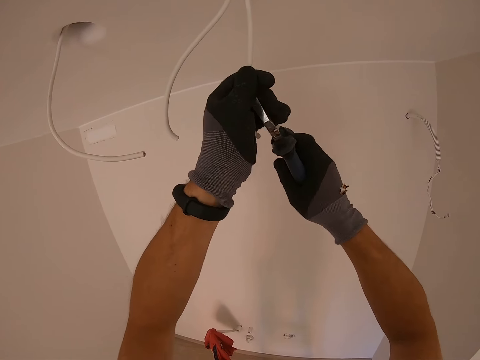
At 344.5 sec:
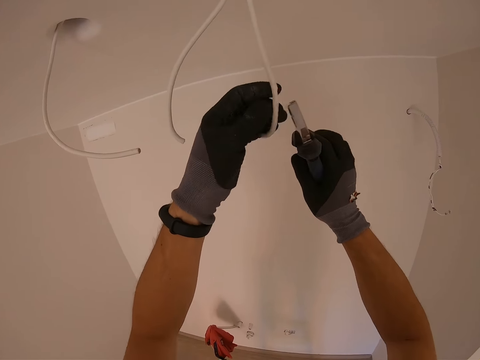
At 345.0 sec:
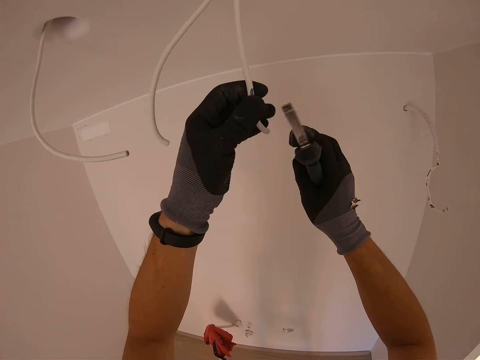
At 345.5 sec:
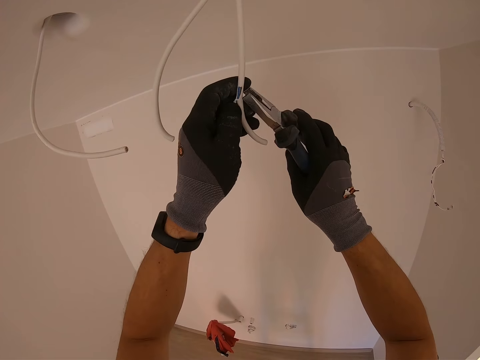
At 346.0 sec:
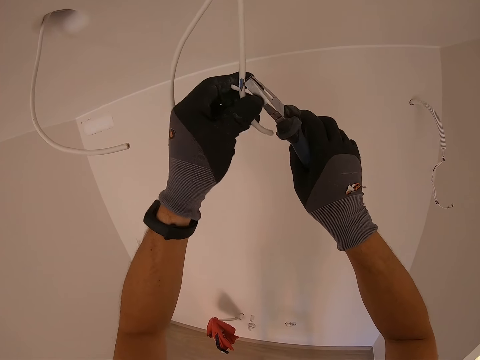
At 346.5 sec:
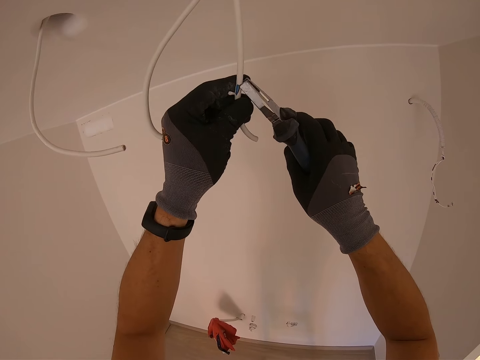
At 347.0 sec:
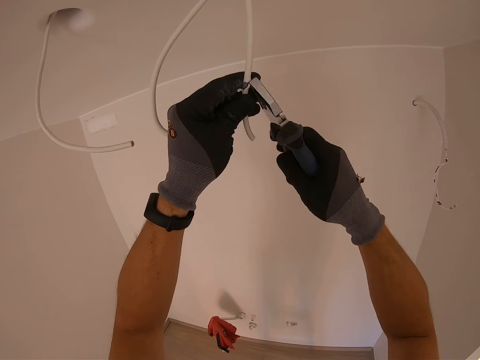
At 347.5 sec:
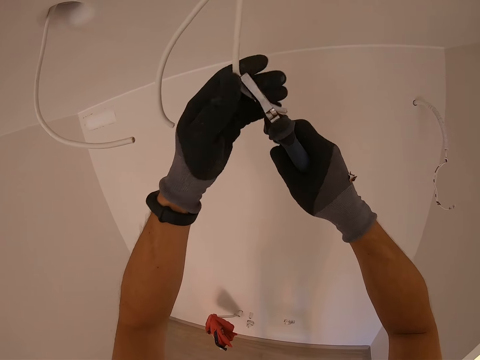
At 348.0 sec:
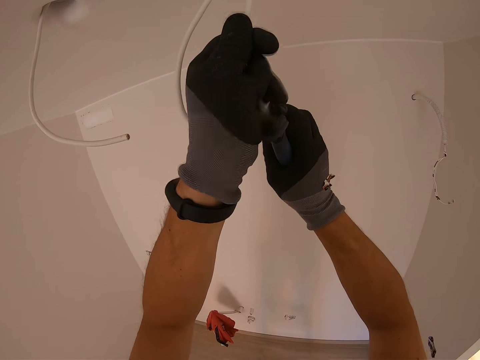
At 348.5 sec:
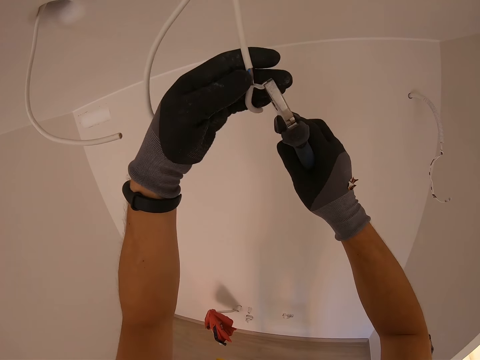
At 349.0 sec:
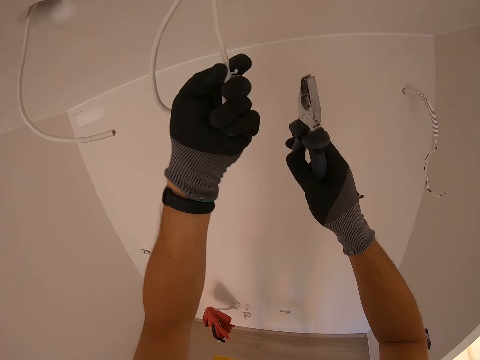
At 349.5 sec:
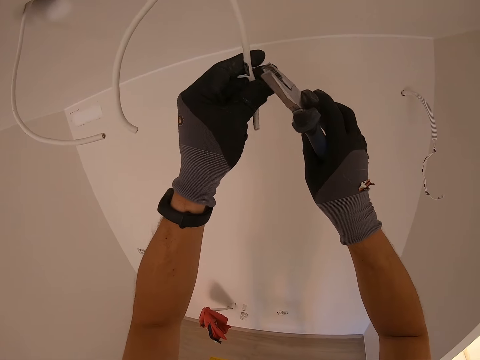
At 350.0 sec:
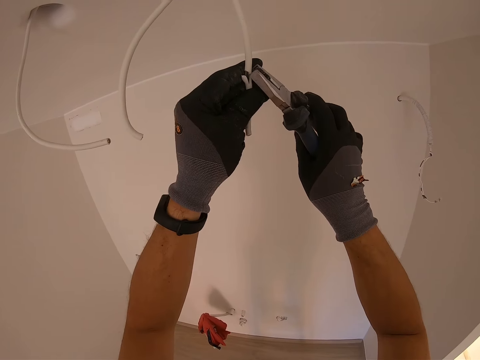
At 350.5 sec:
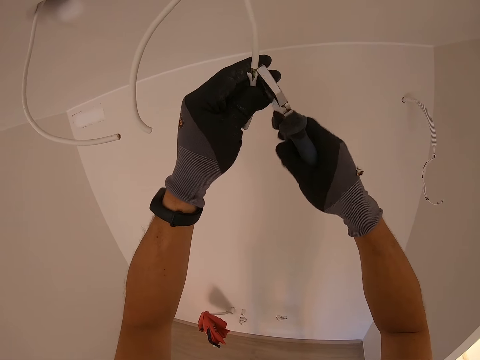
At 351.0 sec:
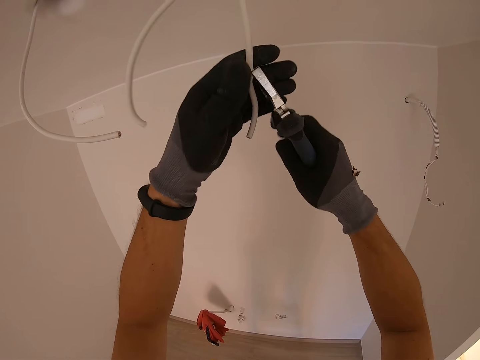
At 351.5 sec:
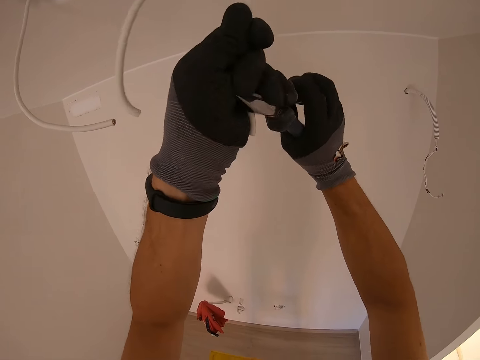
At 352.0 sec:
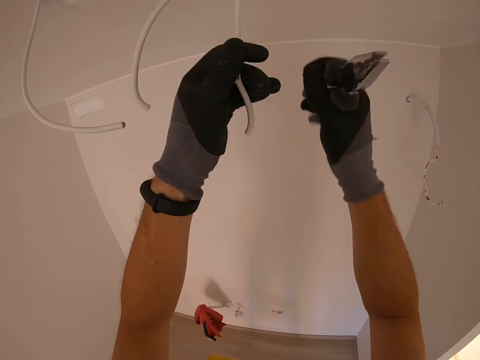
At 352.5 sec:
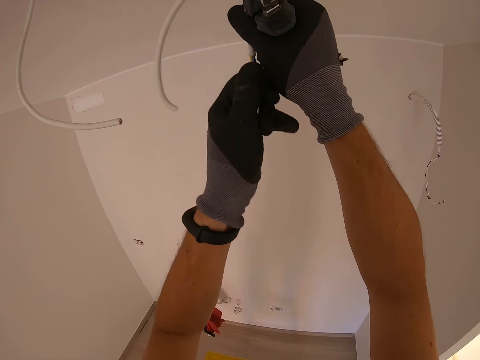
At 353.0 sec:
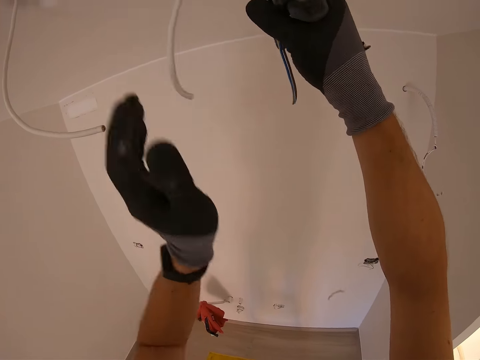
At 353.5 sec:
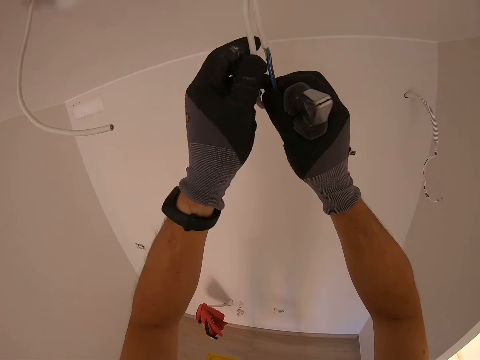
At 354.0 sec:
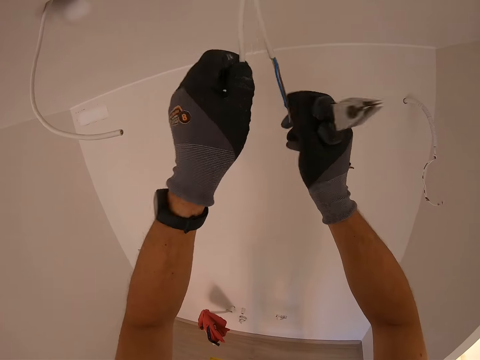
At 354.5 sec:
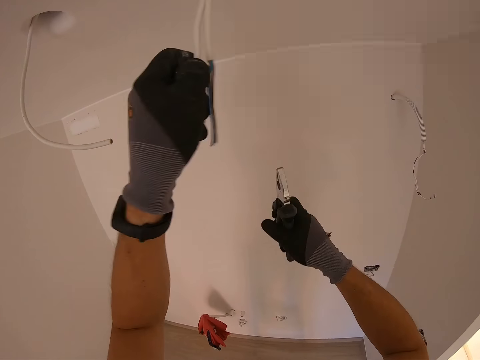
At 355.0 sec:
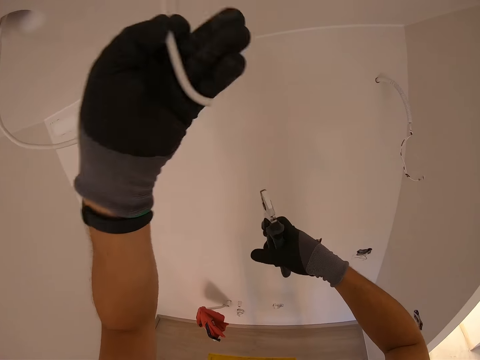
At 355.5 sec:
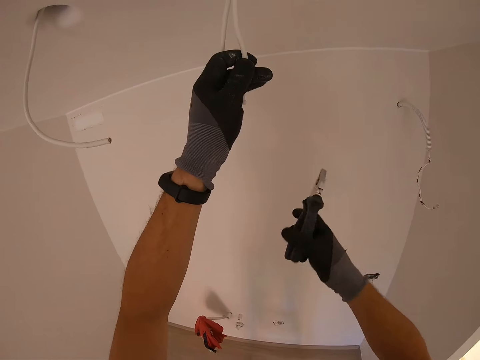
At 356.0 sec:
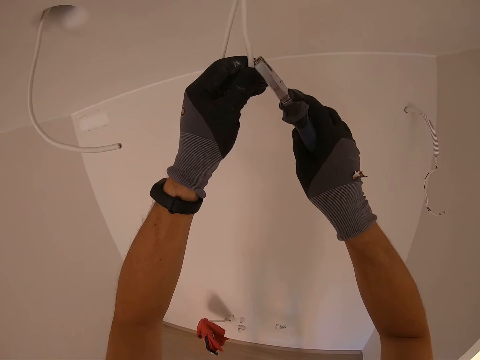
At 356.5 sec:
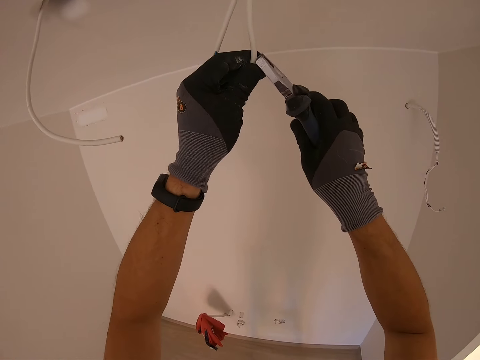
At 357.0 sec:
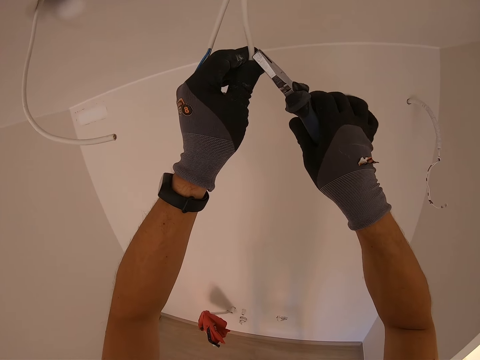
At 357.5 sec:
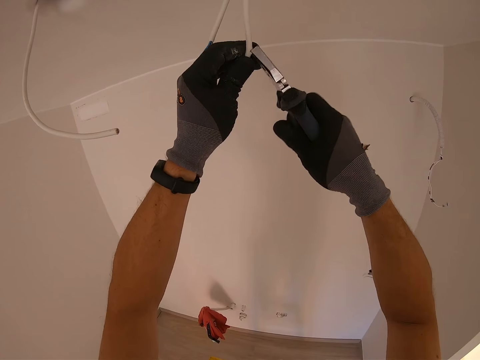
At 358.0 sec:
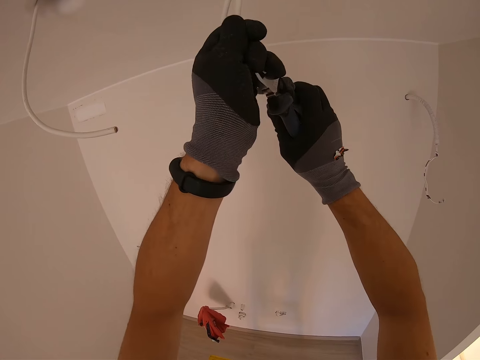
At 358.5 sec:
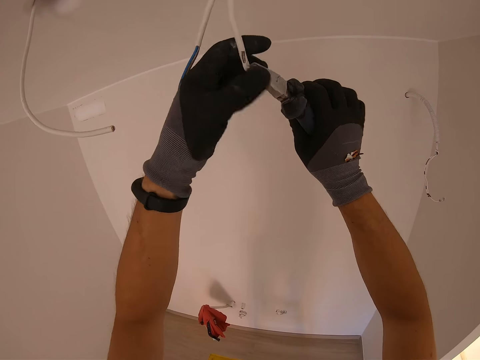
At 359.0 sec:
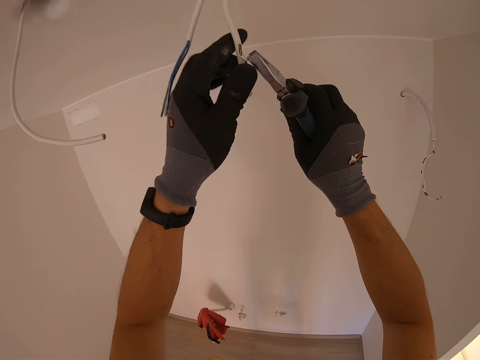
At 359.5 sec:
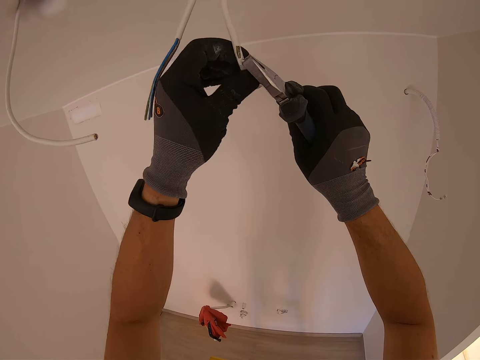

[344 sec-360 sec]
The camera wearer removes the wire cover with pliers. They hold the pliers. They strip the wire cover off the wire. They hold the wire. They hold the pliers. They rip the other wire cover with the pliers.

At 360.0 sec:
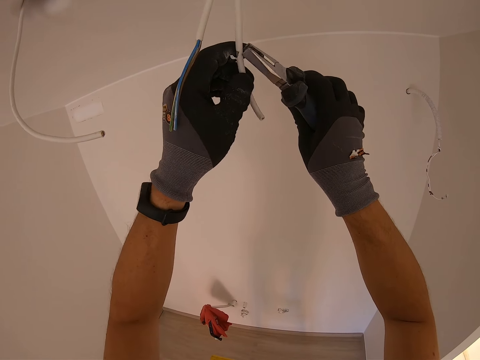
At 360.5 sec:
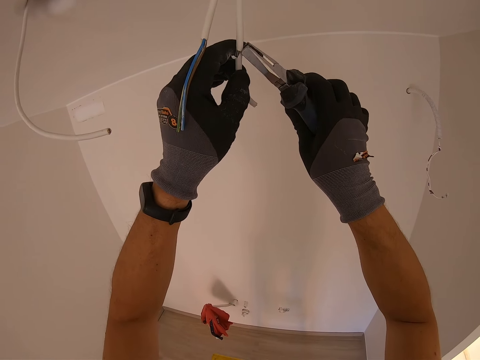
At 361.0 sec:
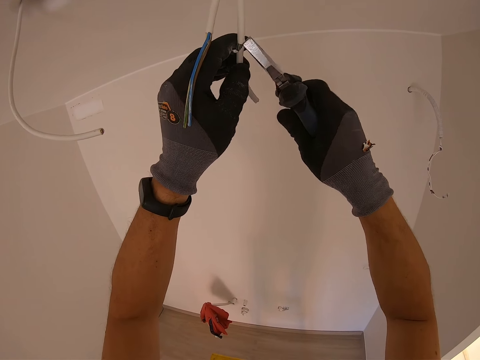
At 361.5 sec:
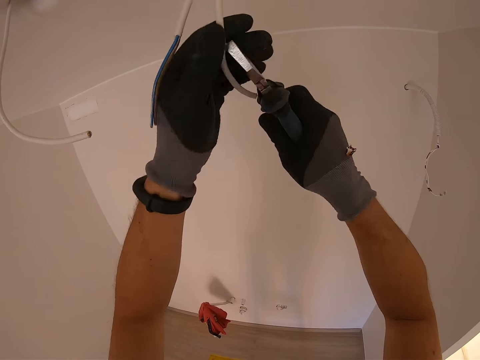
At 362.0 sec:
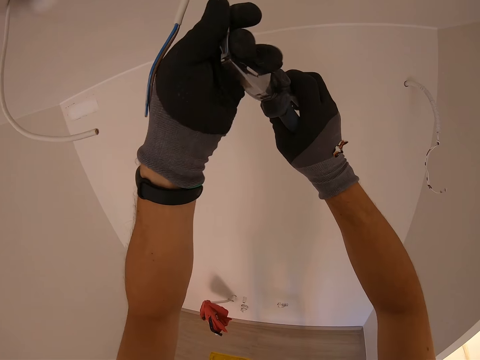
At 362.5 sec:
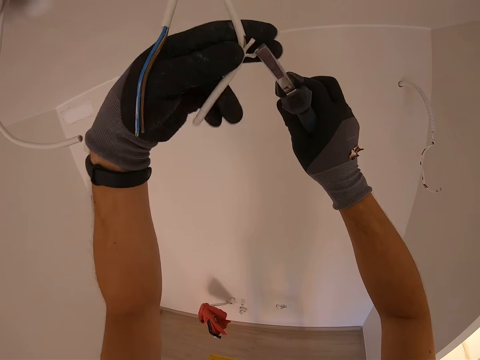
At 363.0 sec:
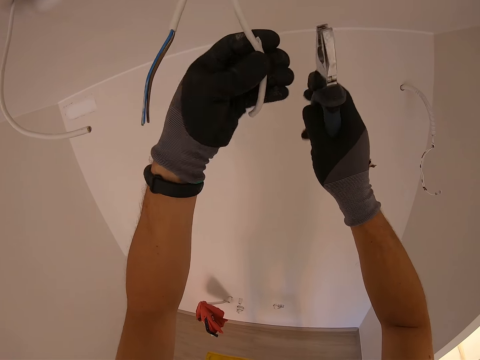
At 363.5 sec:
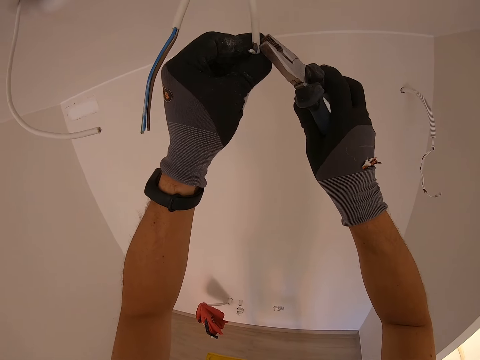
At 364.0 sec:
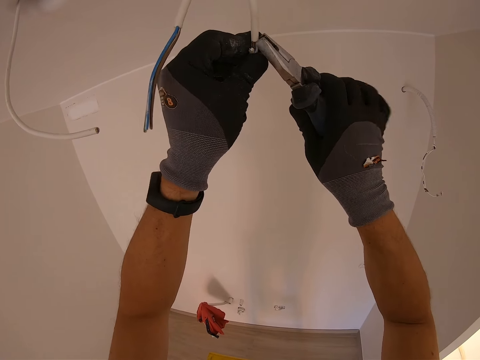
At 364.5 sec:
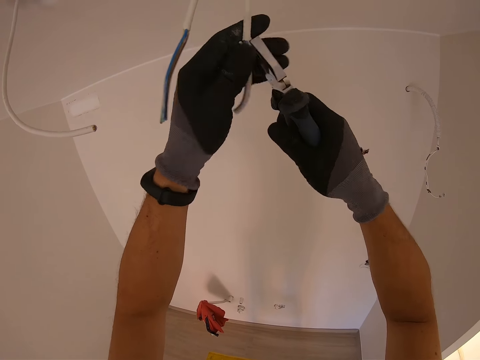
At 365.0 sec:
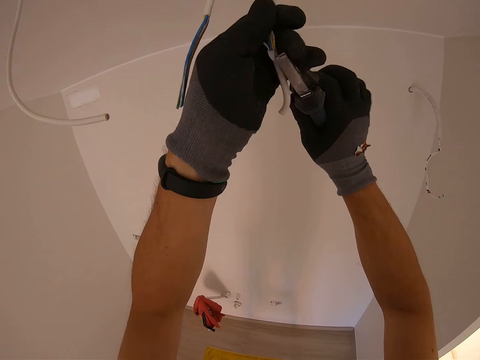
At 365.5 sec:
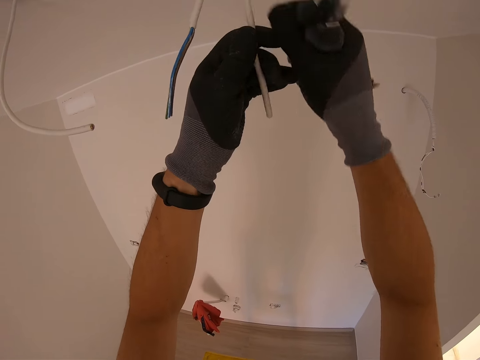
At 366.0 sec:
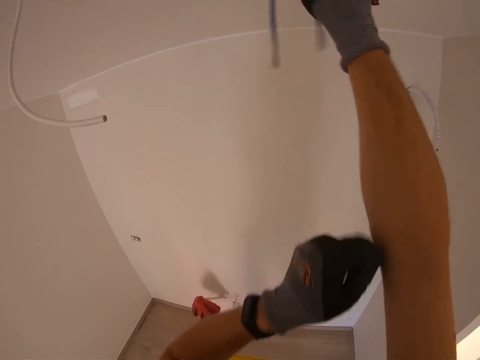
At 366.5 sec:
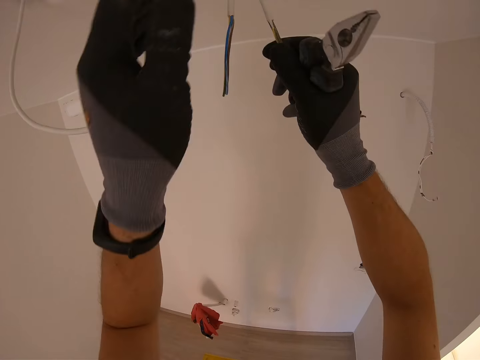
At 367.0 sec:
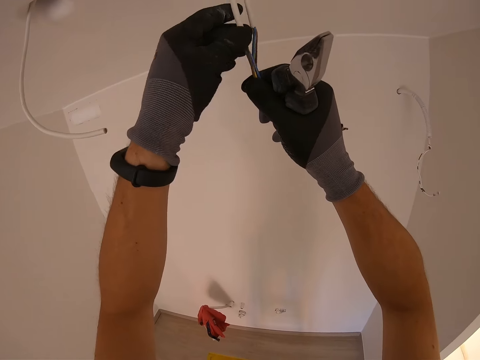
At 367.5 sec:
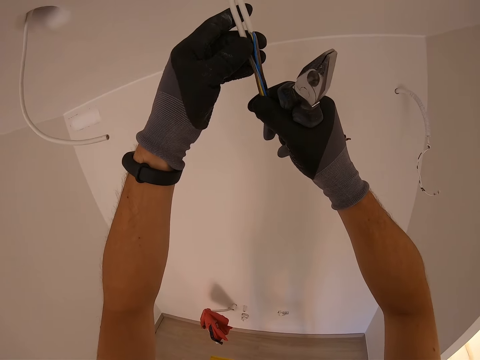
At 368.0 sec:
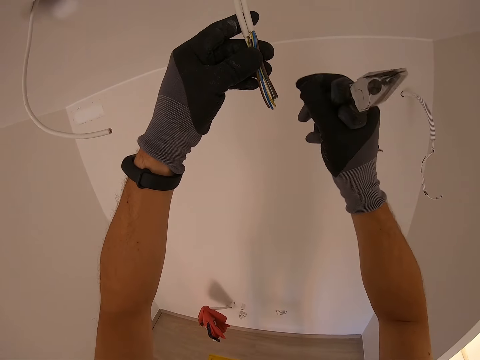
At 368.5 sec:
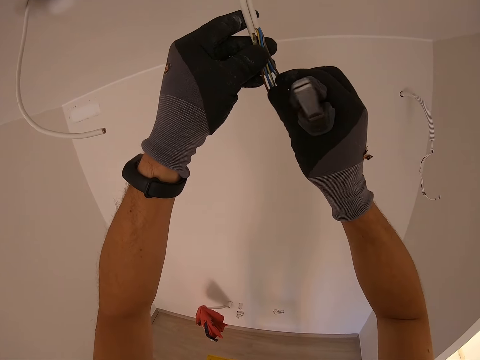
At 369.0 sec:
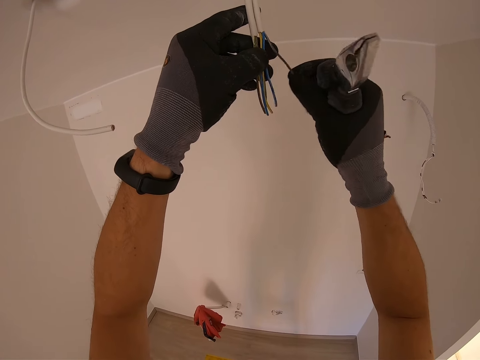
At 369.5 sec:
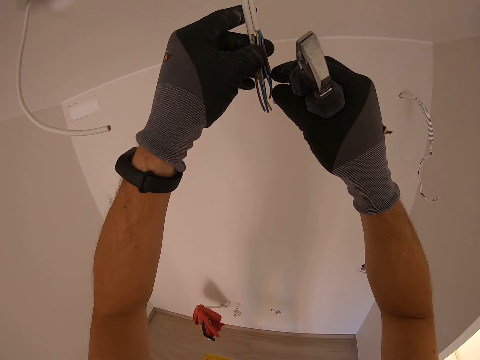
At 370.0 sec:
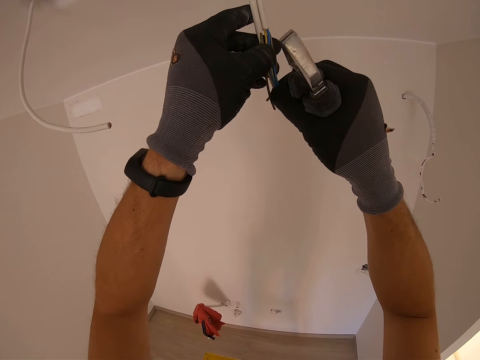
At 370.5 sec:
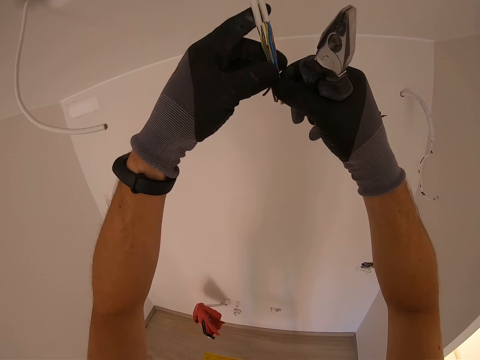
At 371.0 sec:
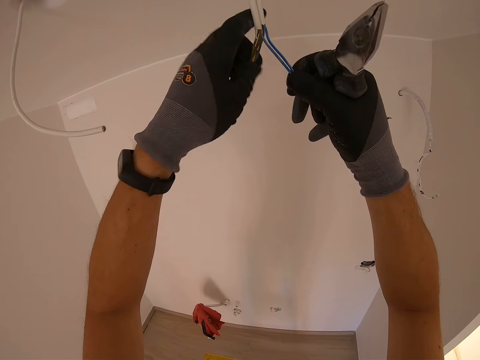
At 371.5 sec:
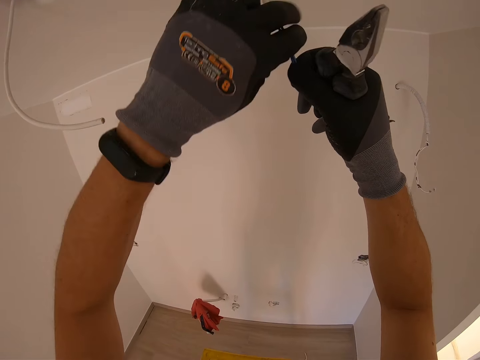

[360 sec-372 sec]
The camera wearer strips the wire cover off the wire. They hold pliers. They hold the pliers again. They analyse the color codes on the wire. They hold the pliers. They separate the blue color wires.
